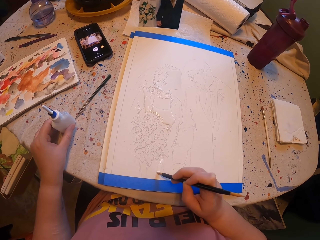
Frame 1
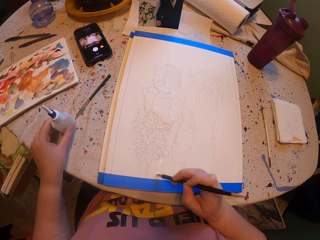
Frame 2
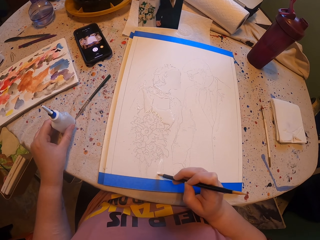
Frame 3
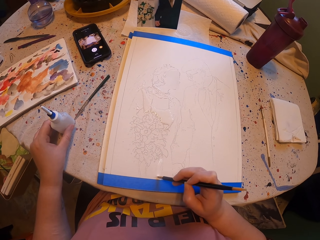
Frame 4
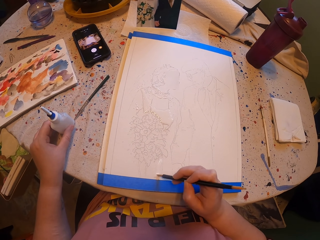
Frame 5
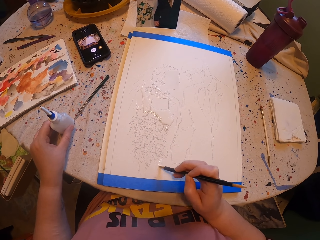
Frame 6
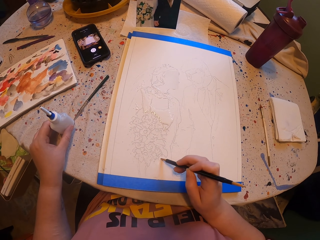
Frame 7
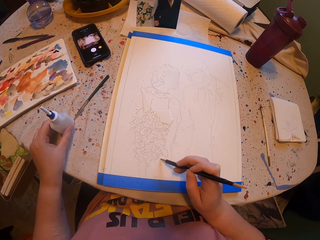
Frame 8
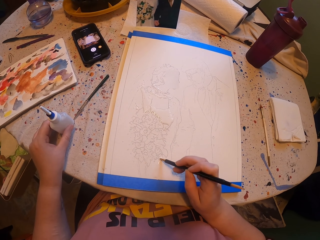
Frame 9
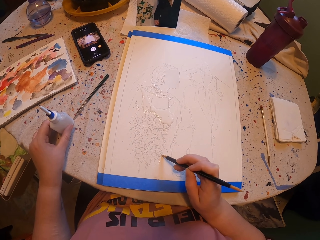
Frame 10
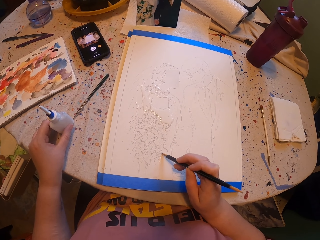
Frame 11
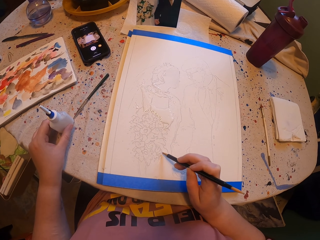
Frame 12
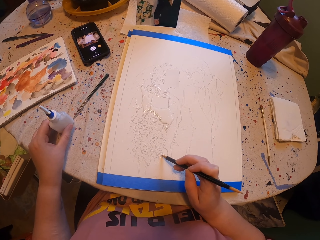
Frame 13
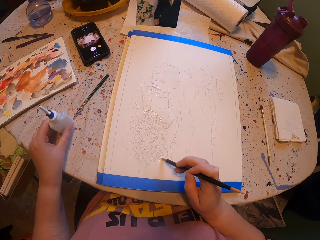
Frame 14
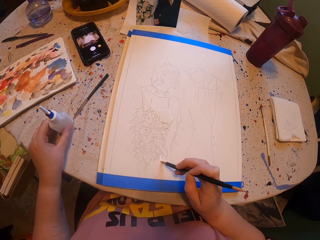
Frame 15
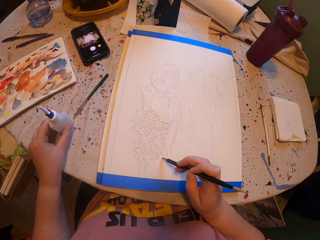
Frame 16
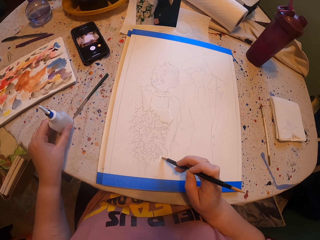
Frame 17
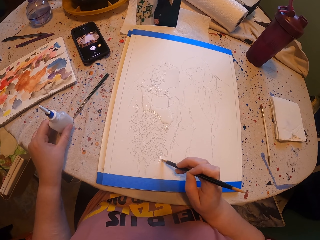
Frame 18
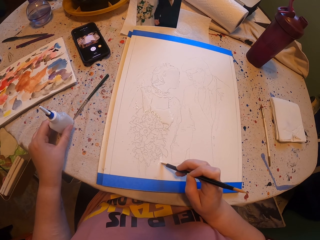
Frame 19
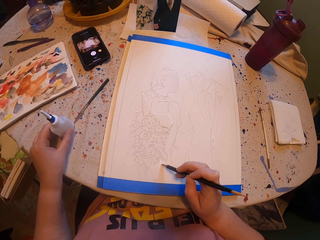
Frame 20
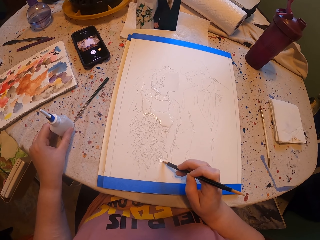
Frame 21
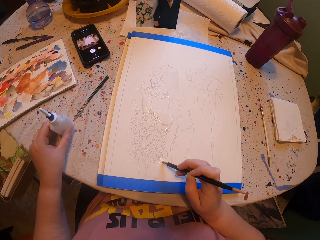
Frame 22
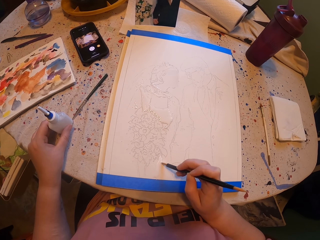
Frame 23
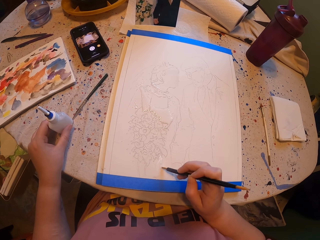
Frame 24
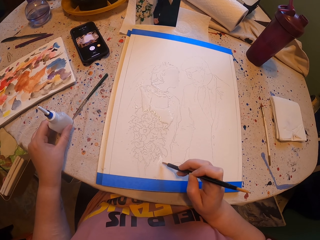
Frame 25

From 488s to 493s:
The camera wearer draws on the book.

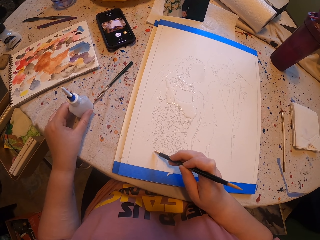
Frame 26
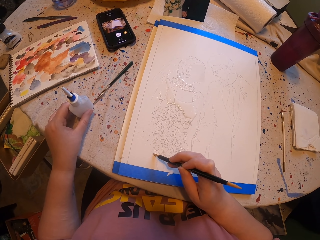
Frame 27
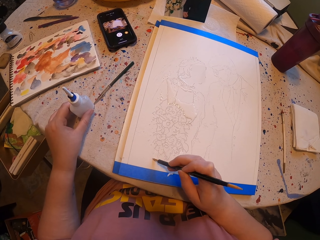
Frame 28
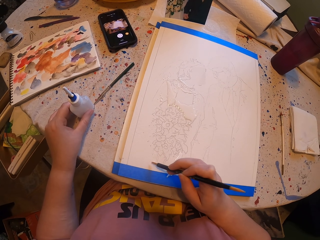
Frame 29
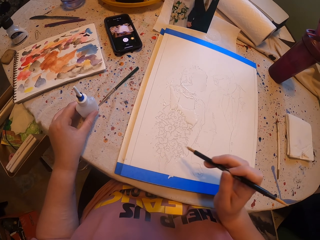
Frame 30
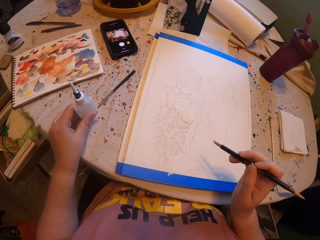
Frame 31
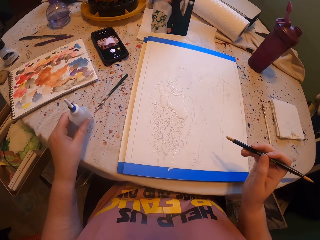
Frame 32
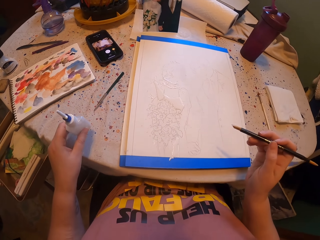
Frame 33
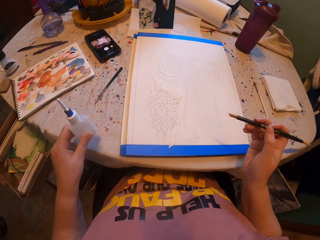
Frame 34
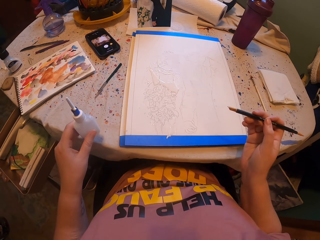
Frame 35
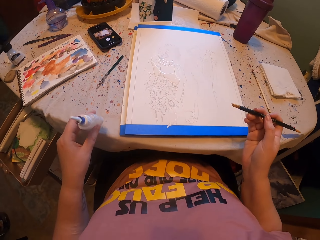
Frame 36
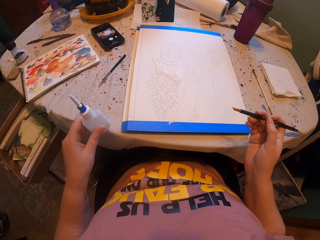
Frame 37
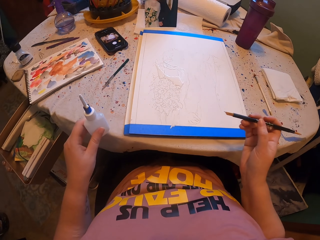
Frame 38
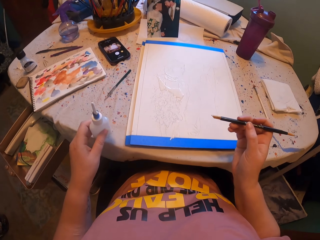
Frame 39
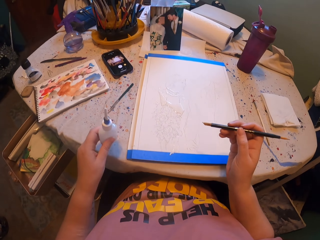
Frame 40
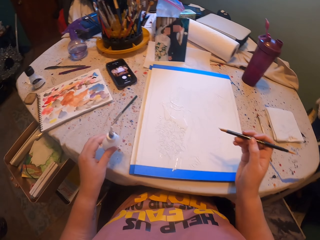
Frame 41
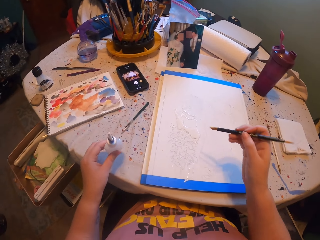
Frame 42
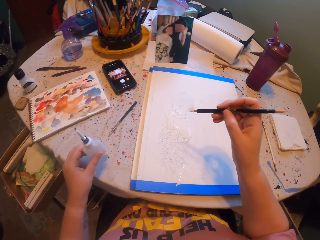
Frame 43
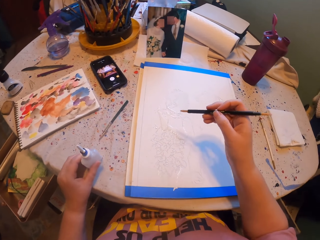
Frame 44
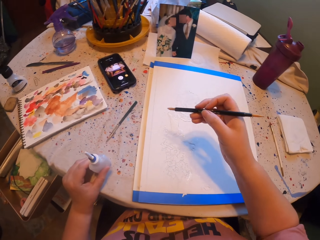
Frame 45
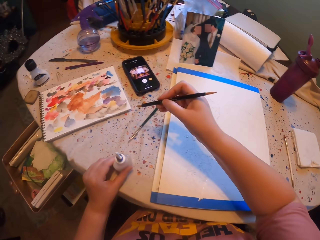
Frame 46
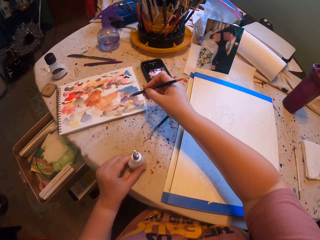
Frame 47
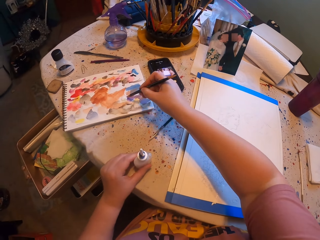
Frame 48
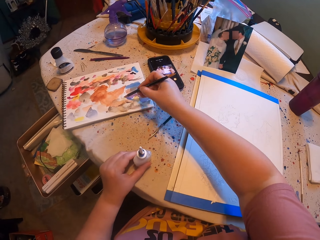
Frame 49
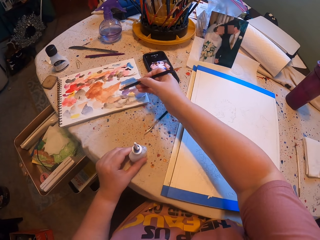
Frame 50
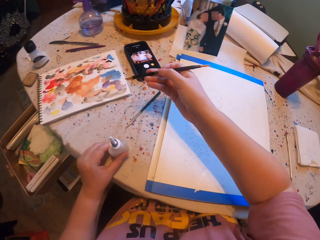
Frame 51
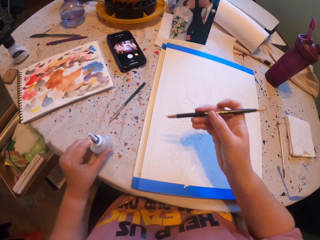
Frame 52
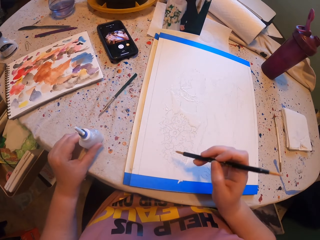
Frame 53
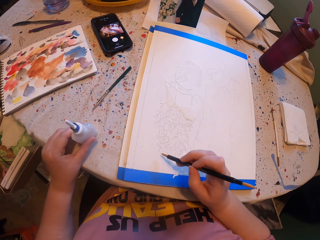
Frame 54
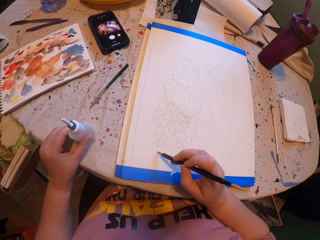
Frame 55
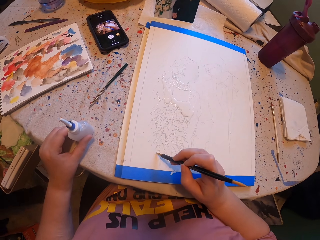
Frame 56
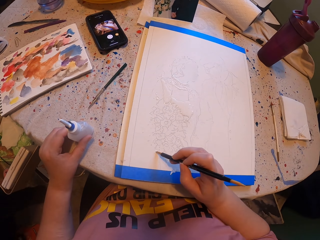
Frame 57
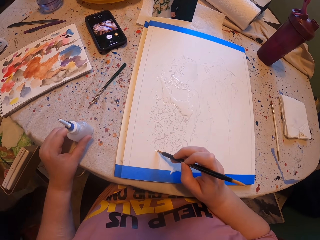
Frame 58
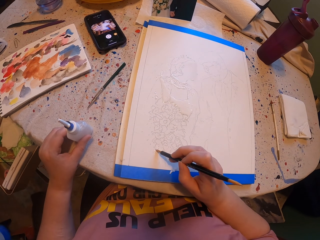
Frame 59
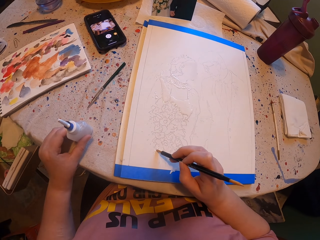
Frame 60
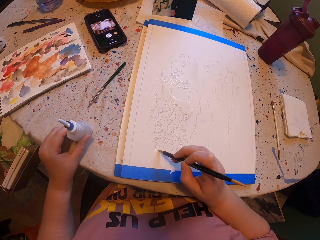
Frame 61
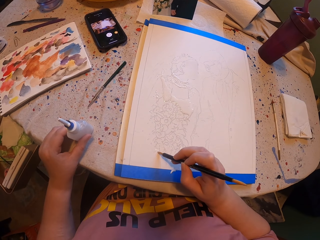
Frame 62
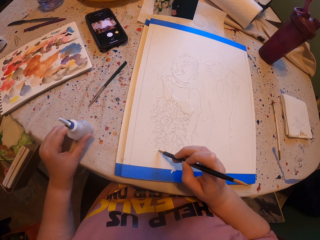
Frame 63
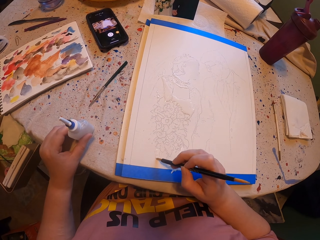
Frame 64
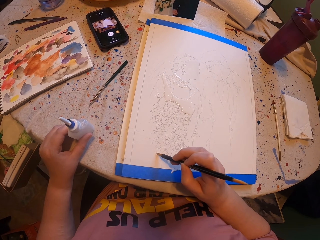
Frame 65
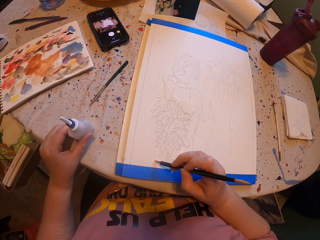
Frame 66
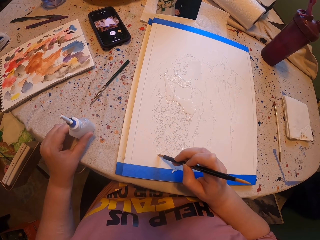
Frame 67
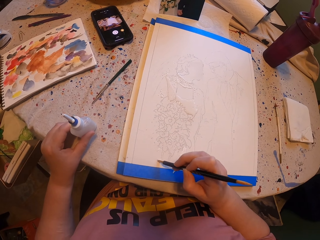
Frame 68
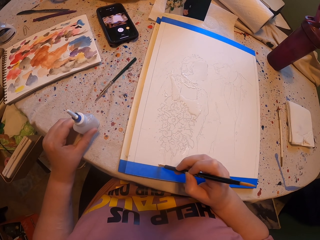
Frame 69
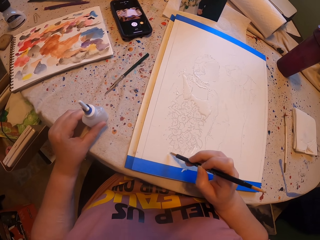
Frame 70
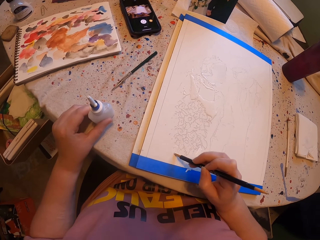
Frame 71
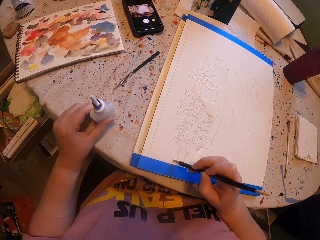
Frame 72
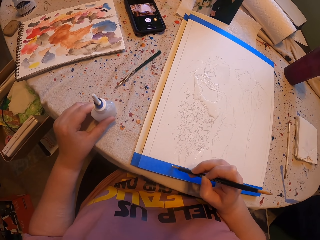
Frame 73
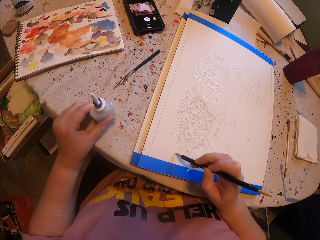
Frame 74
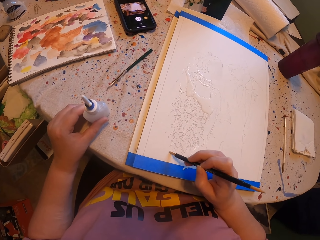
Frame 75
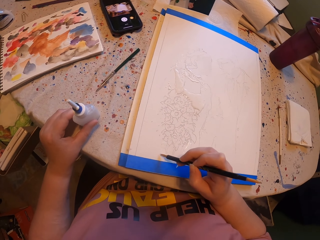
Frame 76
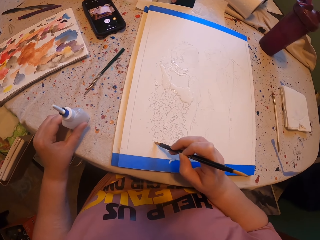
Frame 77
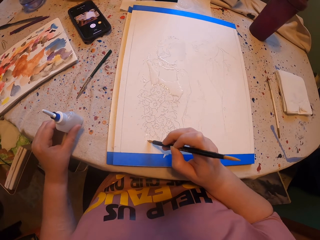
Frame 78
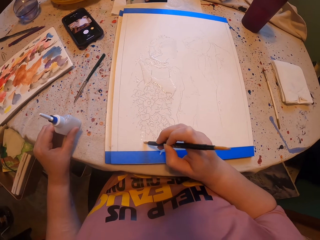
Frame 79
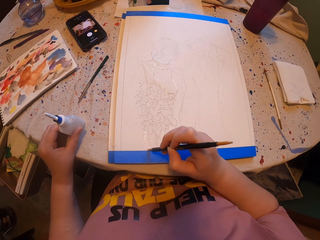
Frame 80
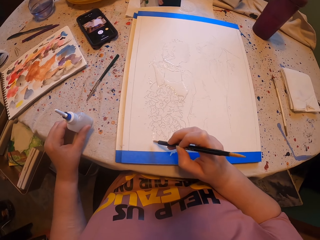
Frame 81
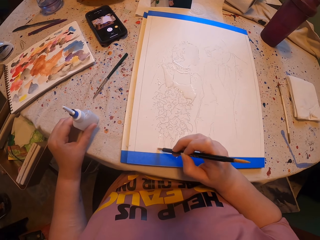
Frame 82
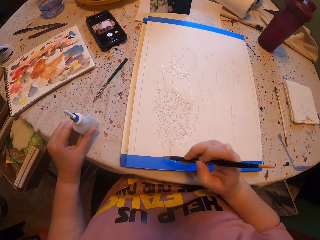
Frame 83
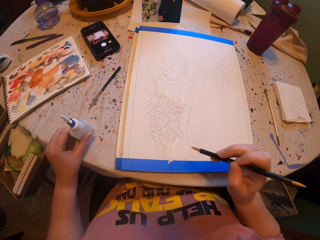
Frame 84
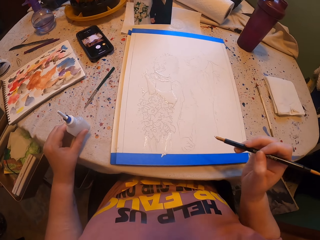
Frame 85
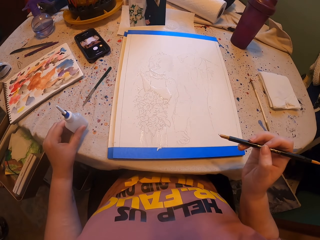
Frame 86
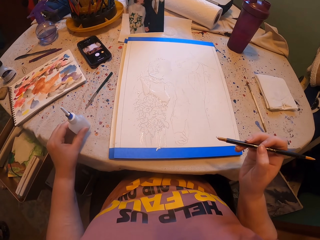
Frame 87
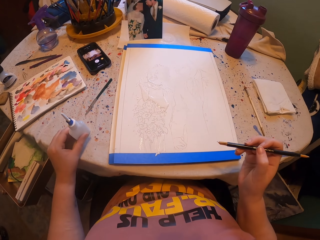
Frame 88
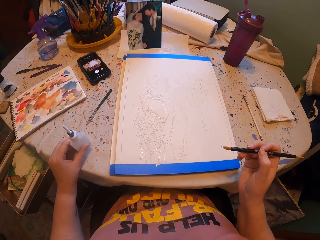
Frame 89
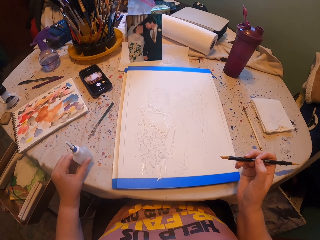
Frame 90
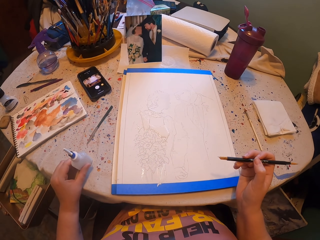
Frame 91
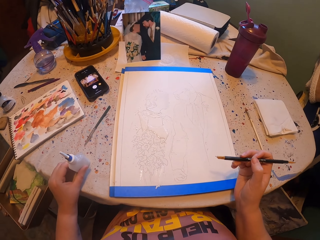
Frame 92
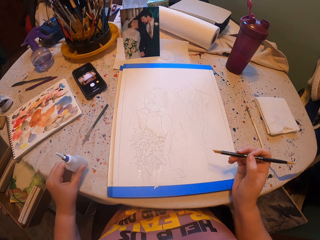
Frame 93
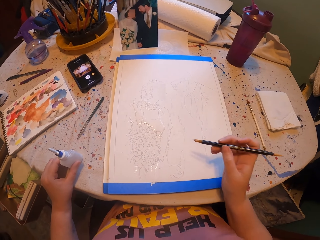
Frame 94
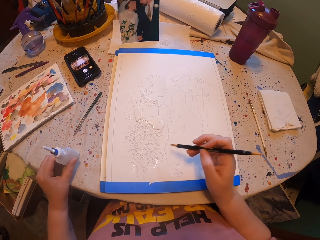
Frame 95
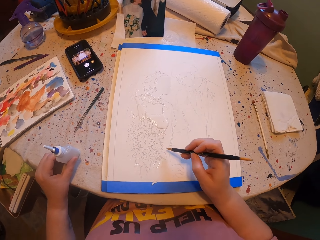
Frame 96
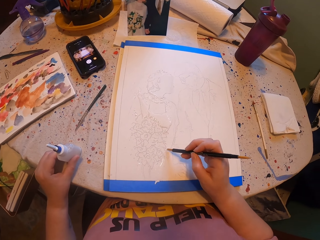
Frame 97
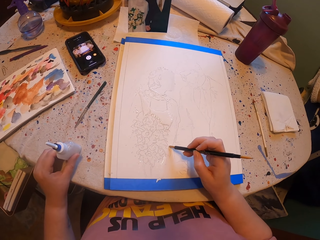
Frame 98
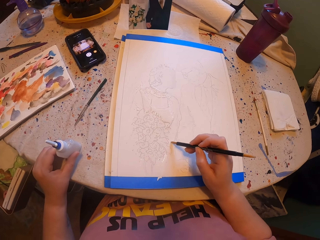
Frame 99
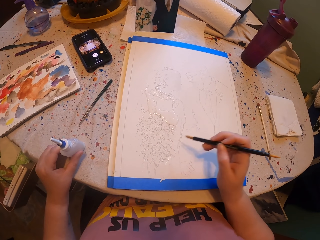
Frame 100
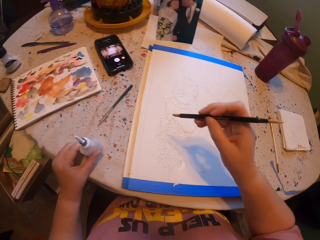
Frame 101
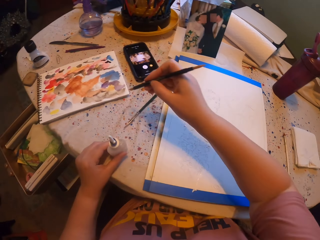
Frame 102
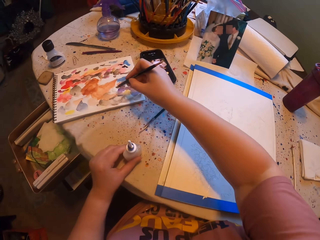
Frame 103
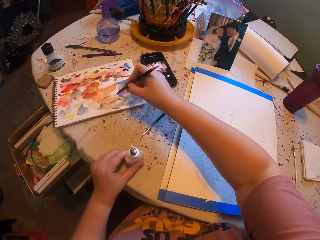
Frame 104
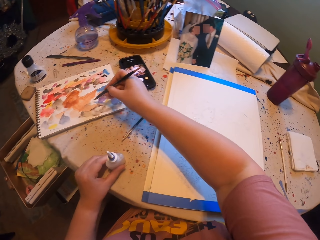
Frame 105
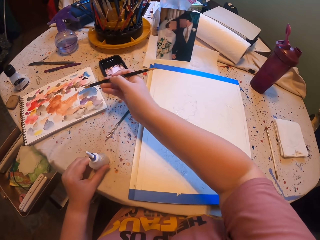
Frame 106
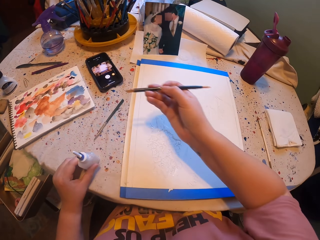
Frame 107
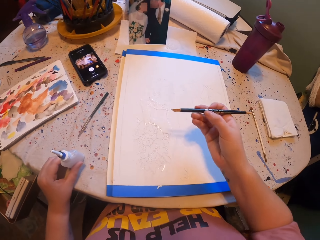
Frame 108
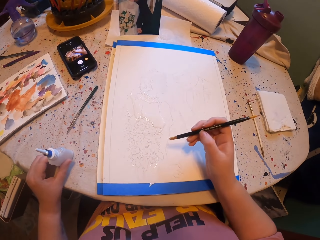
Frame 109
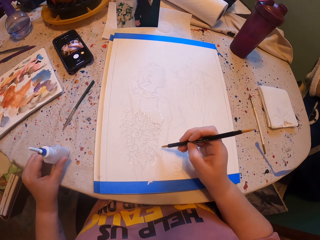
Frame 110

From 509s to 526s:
The camera wearer adjusts the ink bottle. They rub the pen brush on the ink paper and pick the paint with the brush. They paint a paper or book with the pen brush. They look at the book. They draw on the book. They pick the paint with the brush and rub the pen brush on the ink paper.
